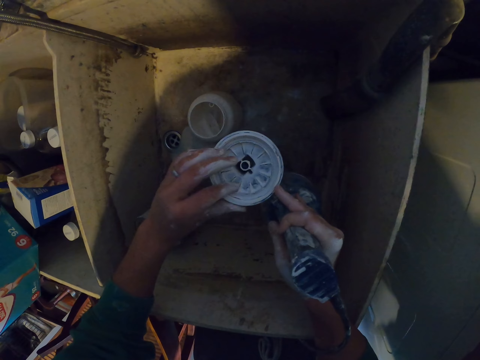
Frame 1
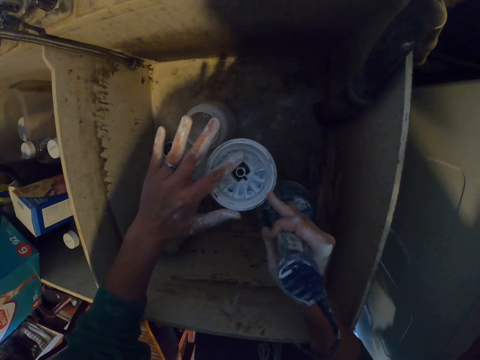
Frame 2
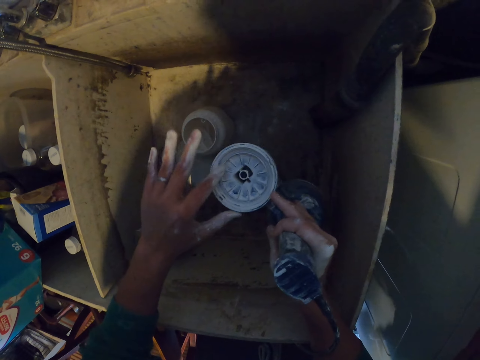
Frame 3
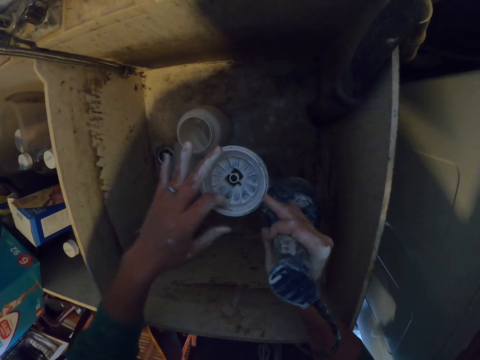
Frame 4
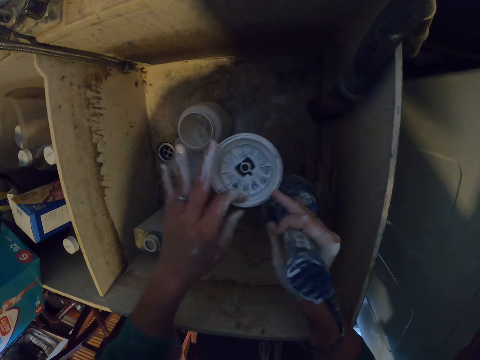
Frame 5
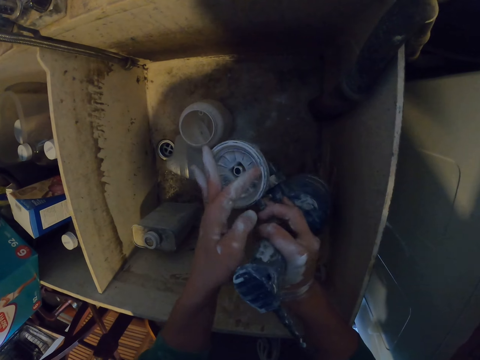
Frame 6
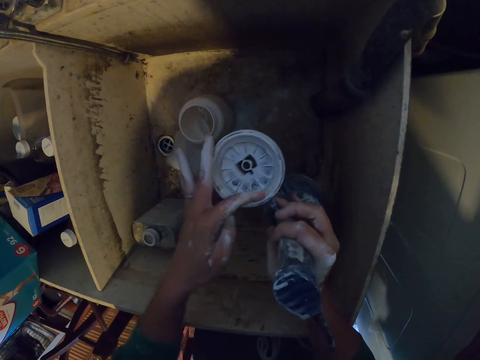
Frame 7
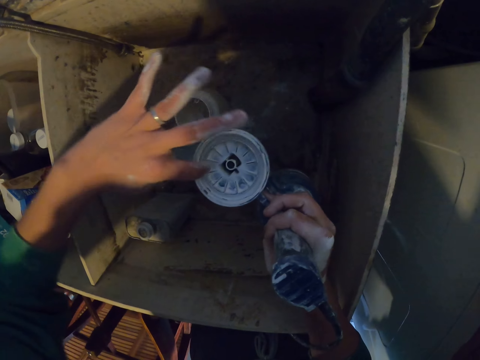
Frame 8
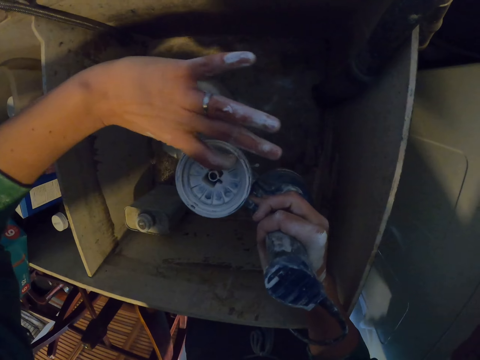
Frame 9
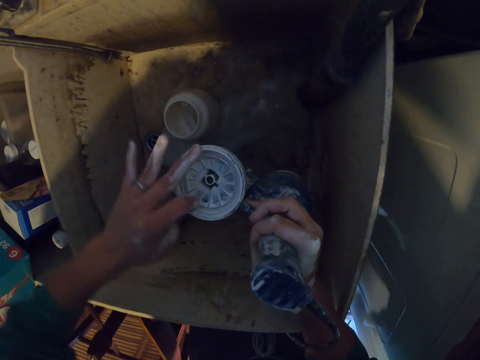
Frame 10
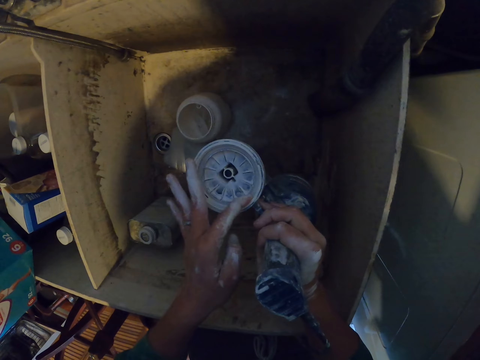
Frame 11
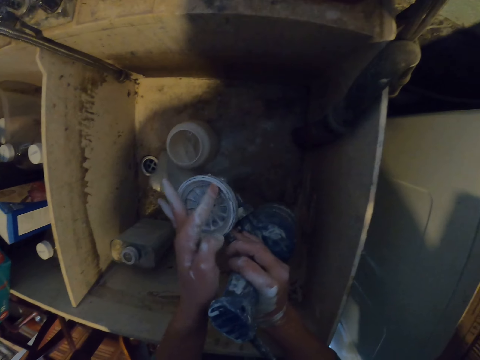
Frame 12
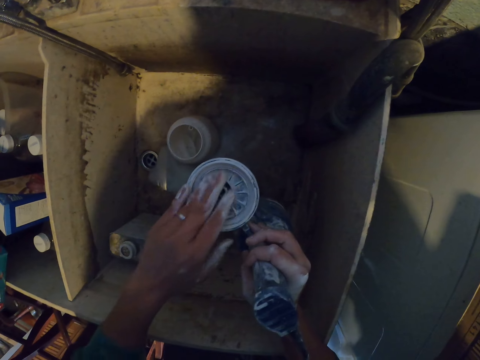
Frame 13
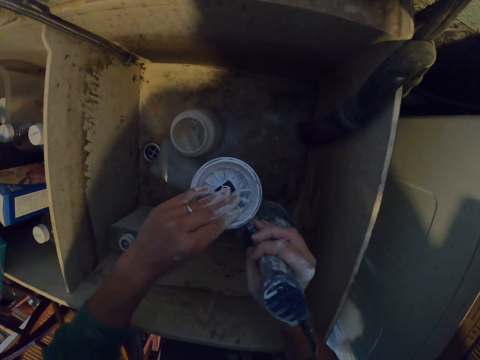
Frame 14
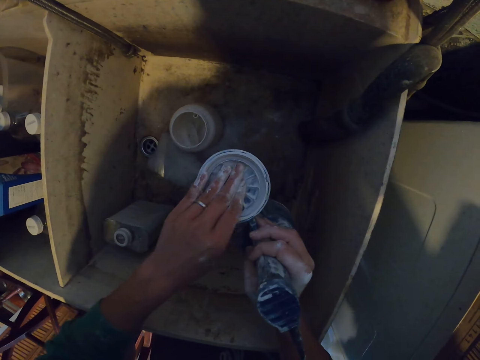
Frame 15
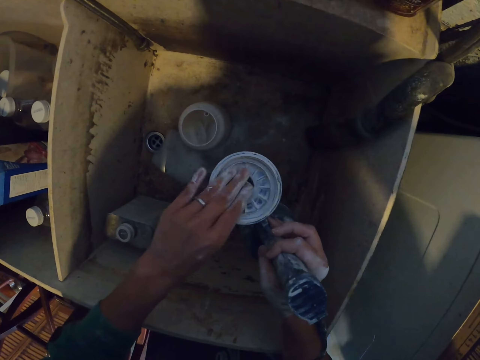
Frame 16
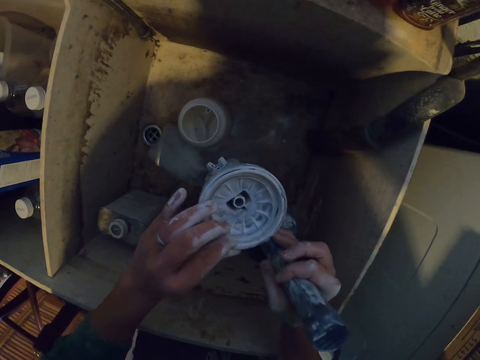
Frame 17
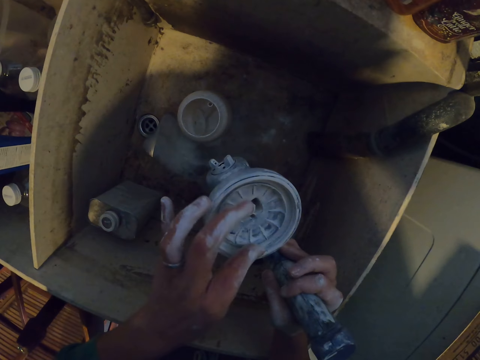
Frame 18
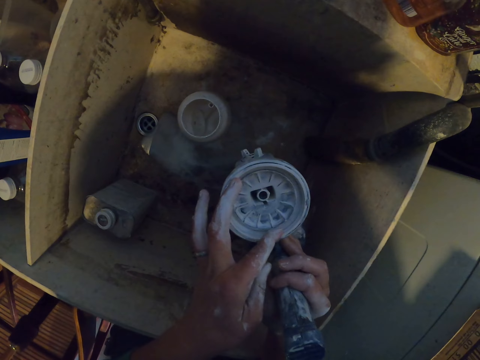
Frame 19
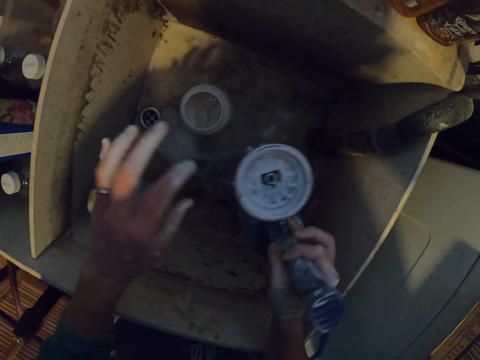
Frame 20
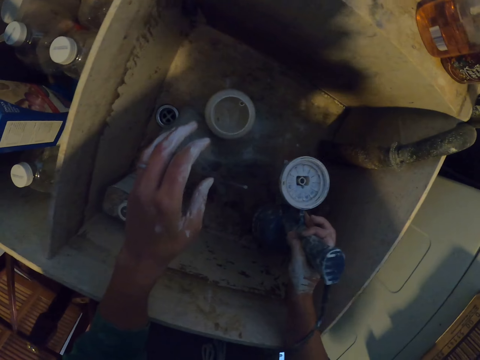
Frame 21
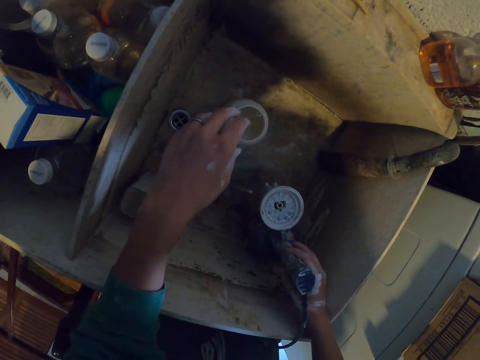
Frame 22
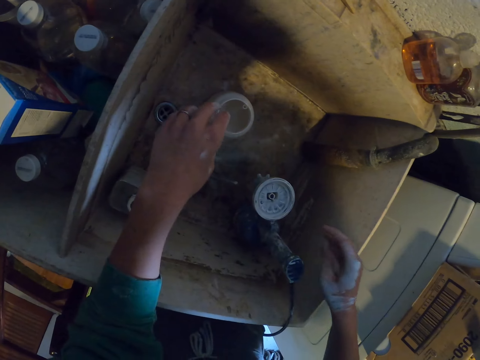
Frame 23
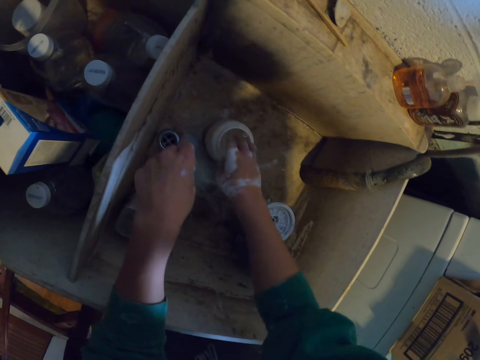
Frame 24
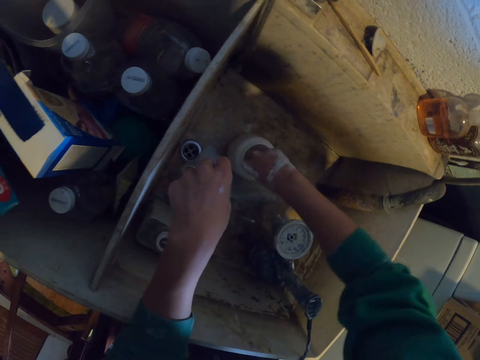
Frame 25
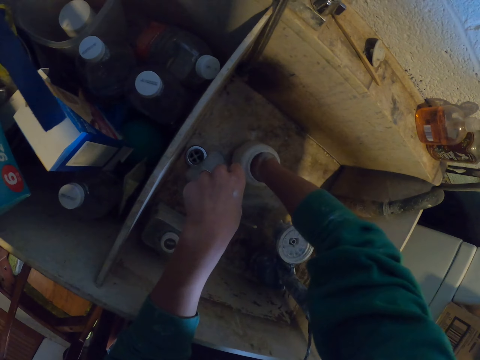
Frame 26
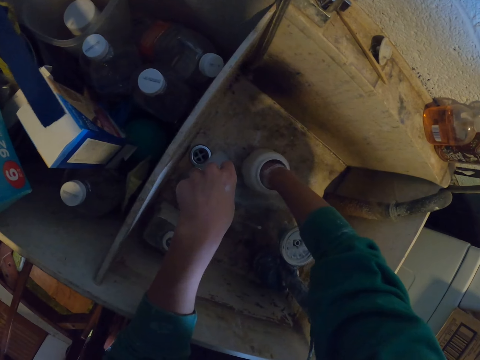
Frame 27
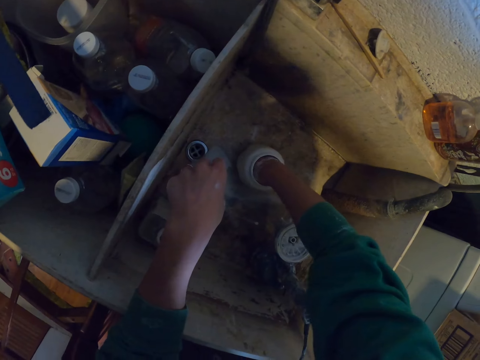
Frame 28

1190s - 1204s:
The camera wearer puts down a grinder in a sink. They put a hand in a plastic jar.

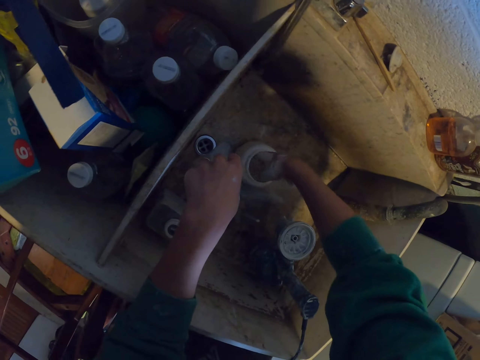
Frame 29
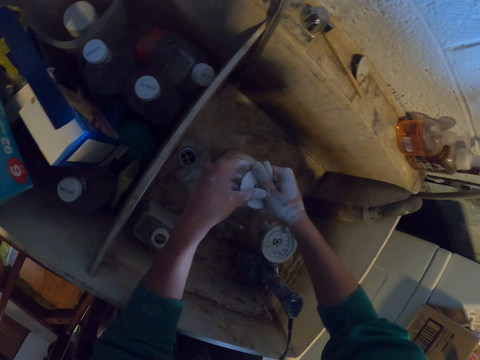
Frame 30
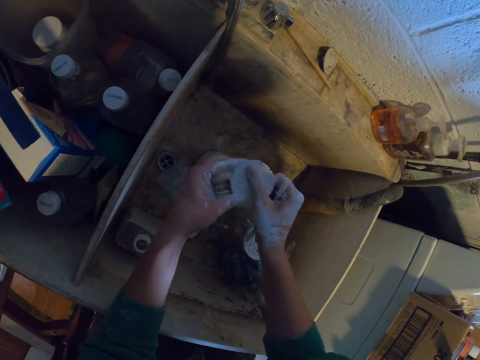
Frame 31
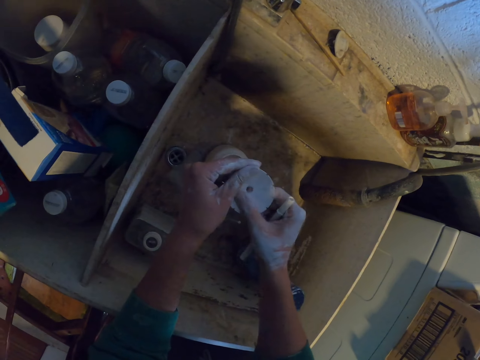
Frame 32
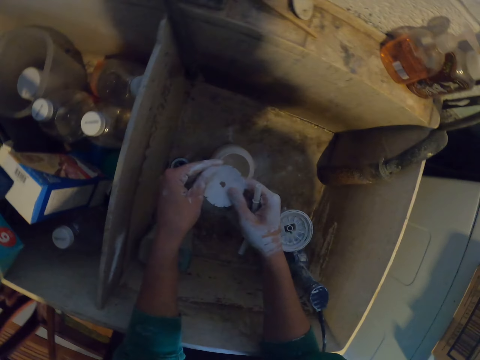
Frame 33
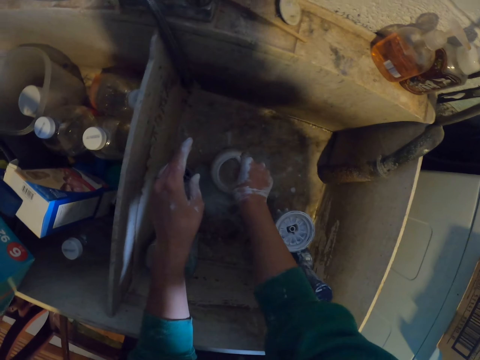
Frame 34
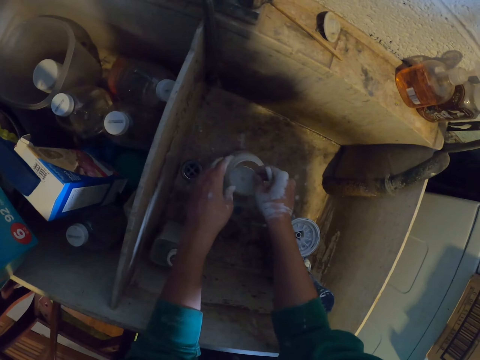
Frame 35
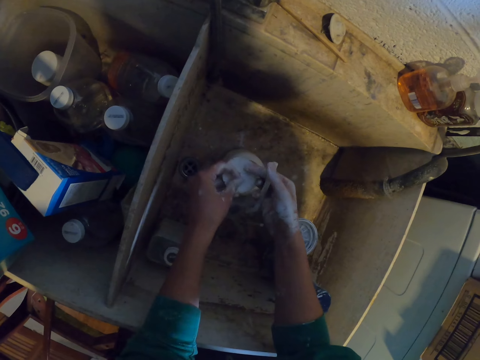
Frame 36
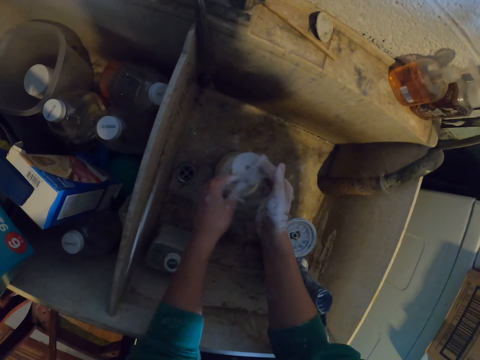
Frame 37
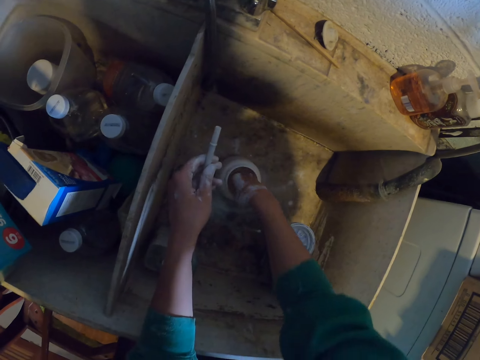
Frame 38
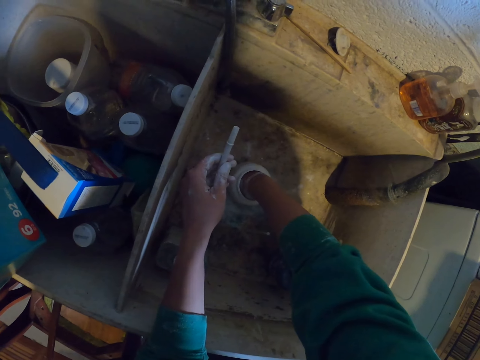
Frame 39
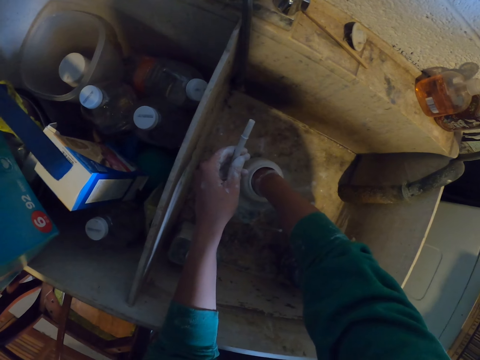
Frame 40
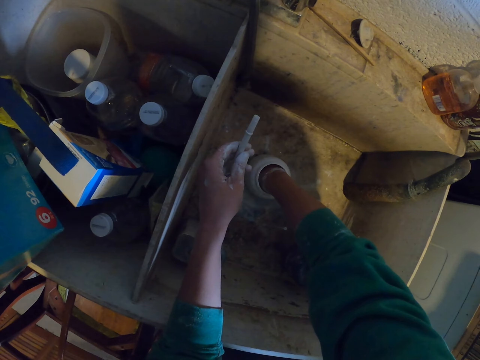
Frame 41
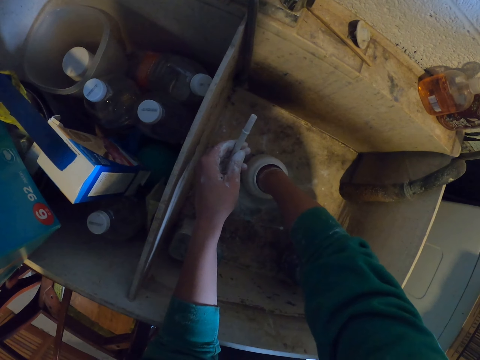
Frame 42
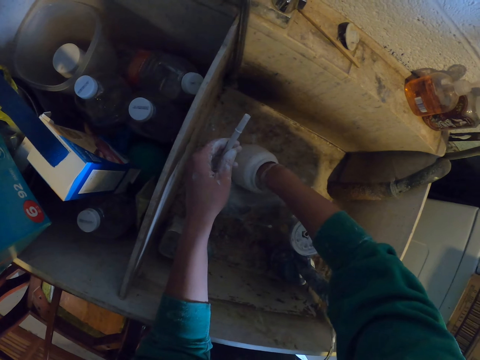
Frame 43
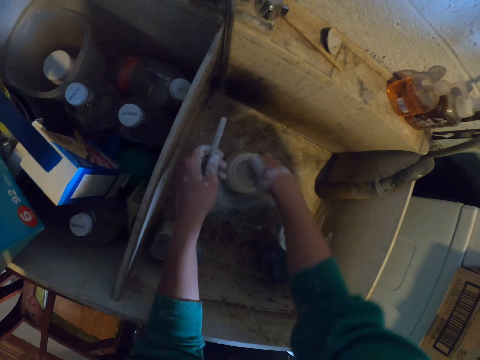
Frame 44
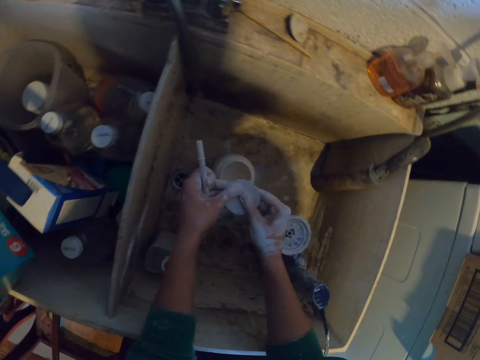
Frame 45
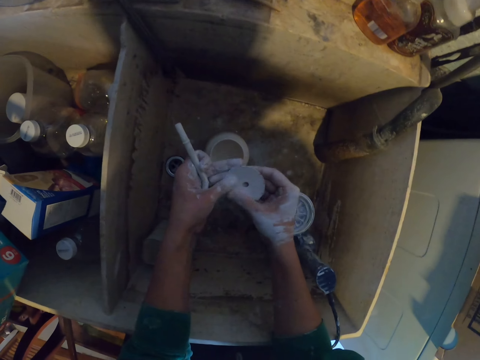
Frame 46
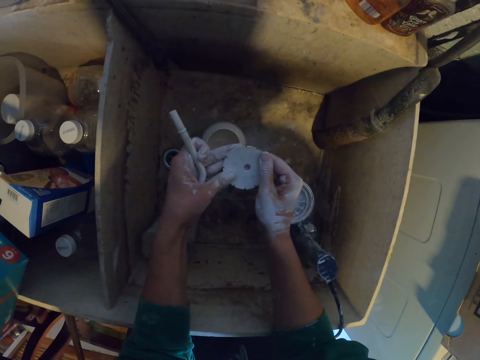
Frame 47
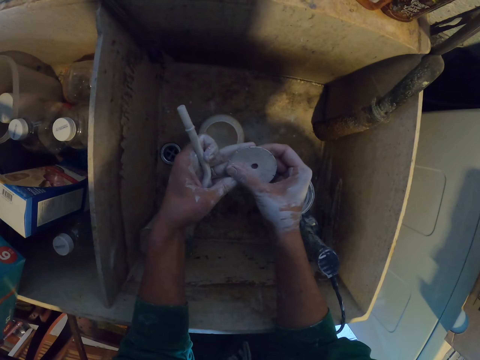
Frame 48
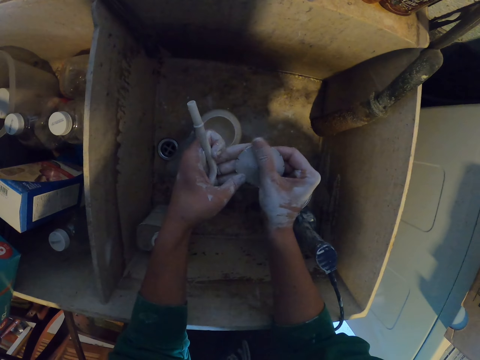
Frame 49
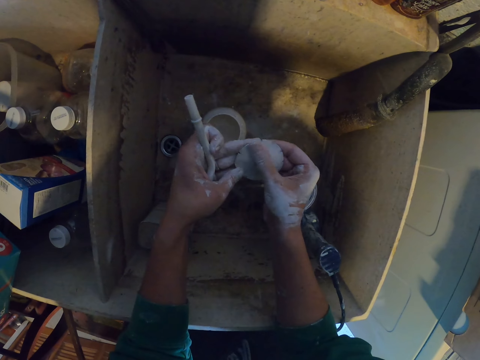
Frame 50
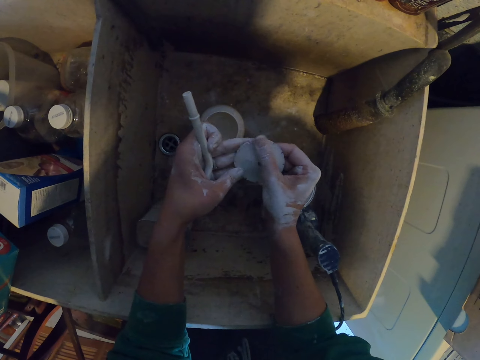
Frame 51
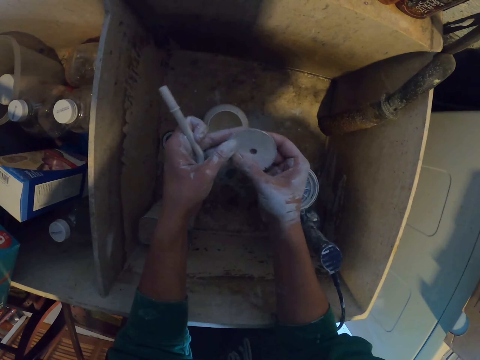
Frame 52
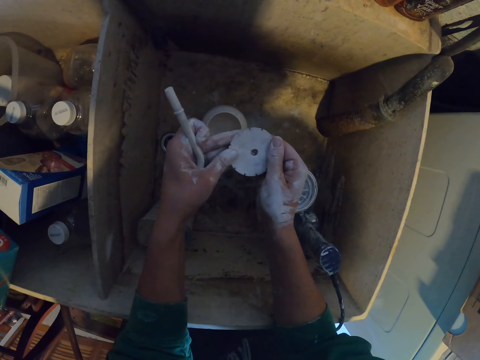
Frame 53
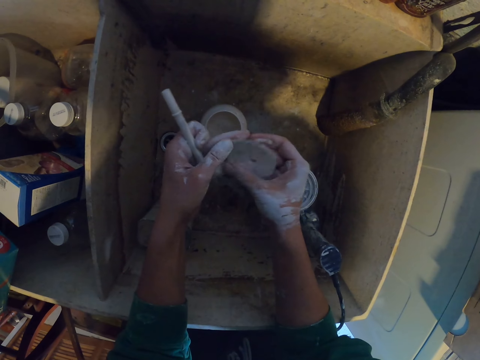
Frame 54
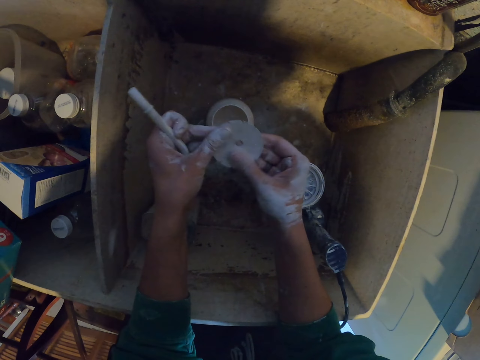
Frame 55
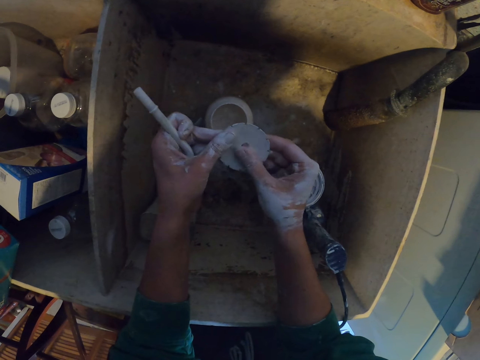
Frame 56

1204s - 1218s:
The camera wearer picks the plastic or parts of a grinder from the tin or plastic jar. They rub the plastic with both hands. They clean the part of the grinder with fingers. They put the plastic in the tin. They pick a pick from the other hand. They dip the part of the grinder in the plastic jar. They wash the plastic in the tin. They clean the part of the grinder with fingers. They rub the plastic with both hands.
